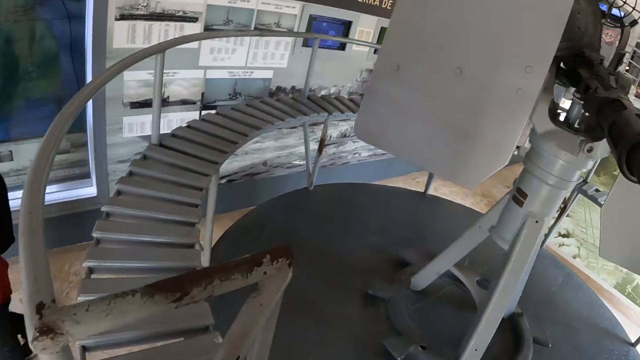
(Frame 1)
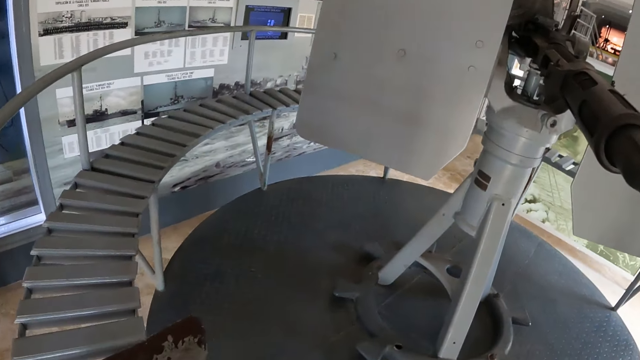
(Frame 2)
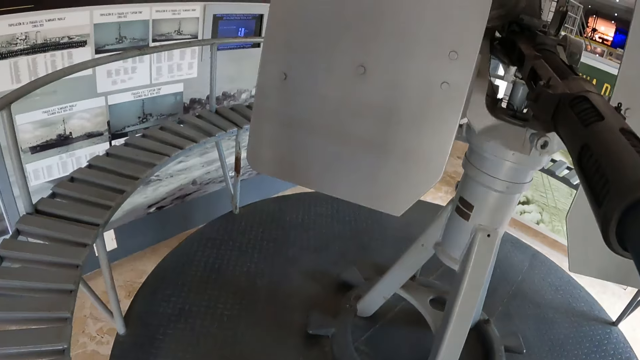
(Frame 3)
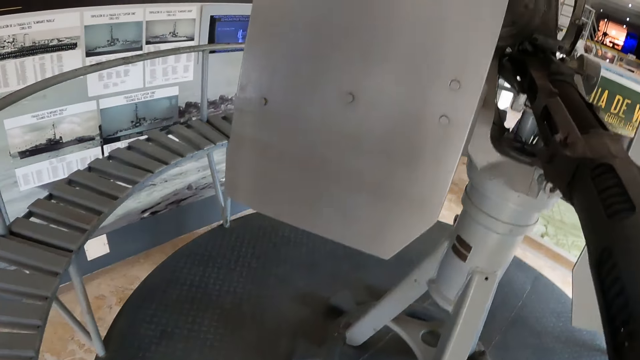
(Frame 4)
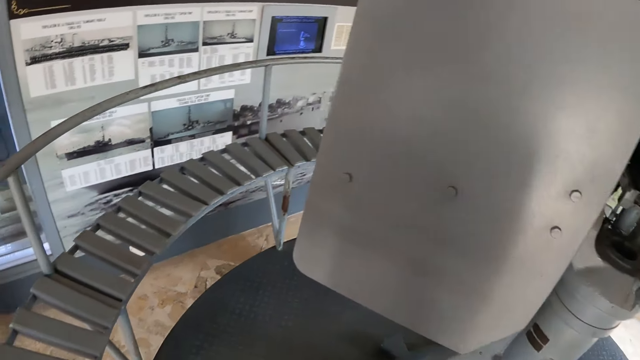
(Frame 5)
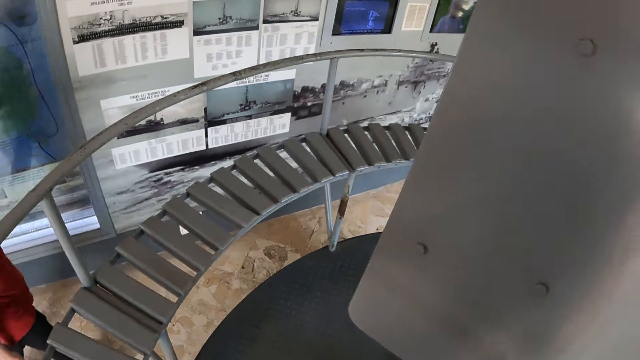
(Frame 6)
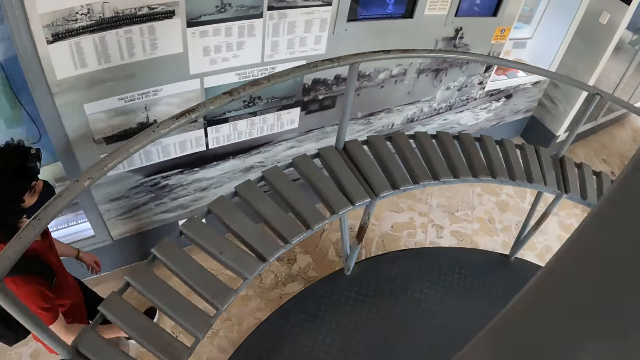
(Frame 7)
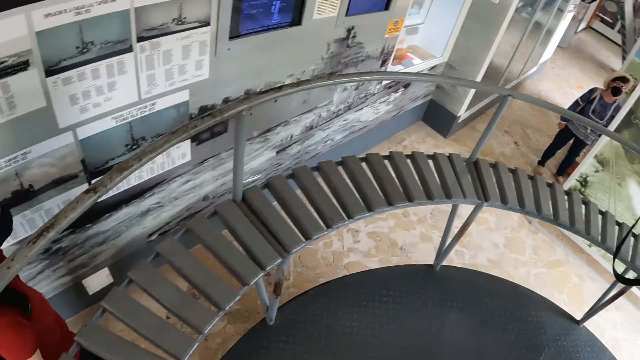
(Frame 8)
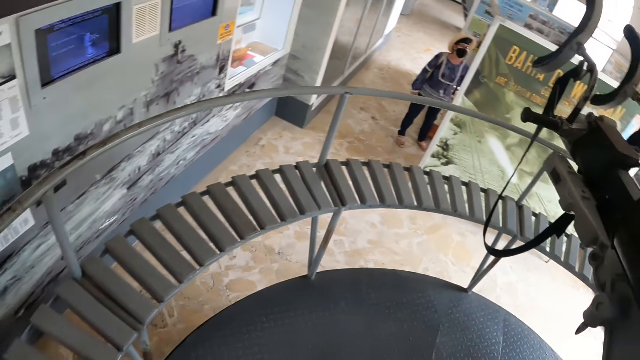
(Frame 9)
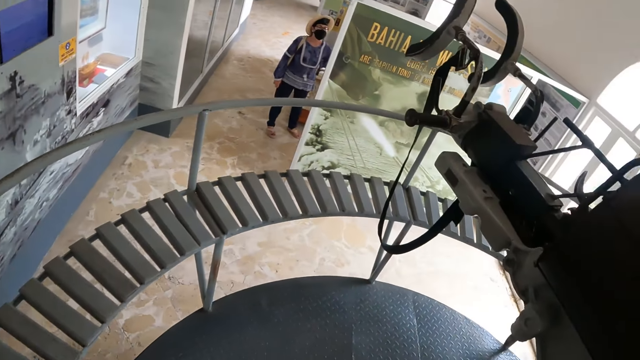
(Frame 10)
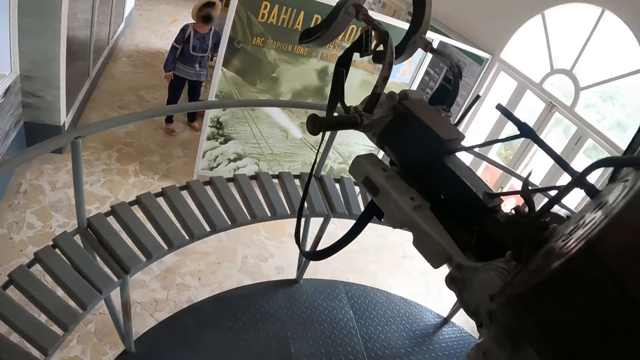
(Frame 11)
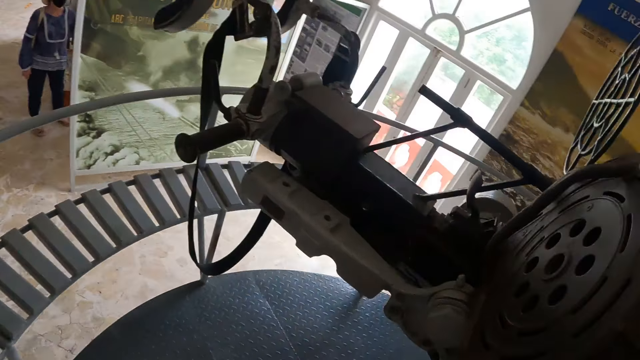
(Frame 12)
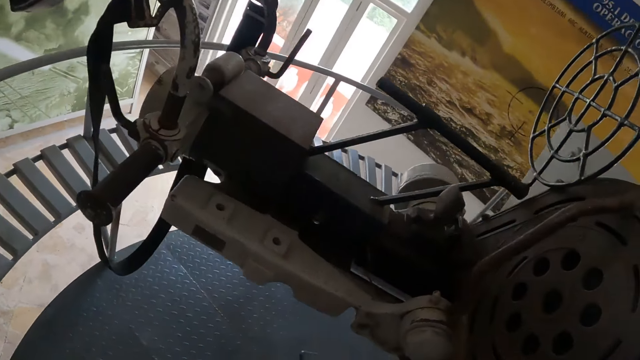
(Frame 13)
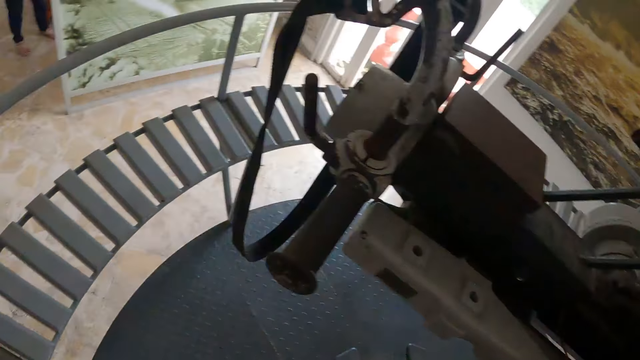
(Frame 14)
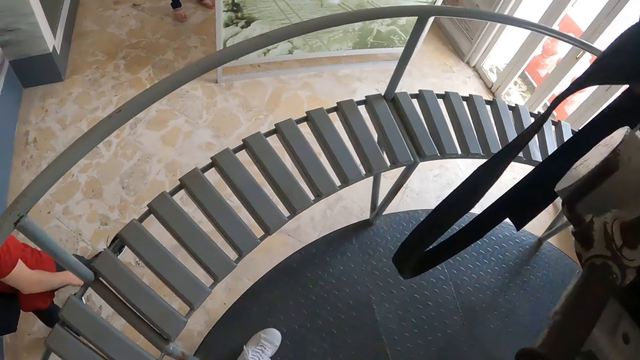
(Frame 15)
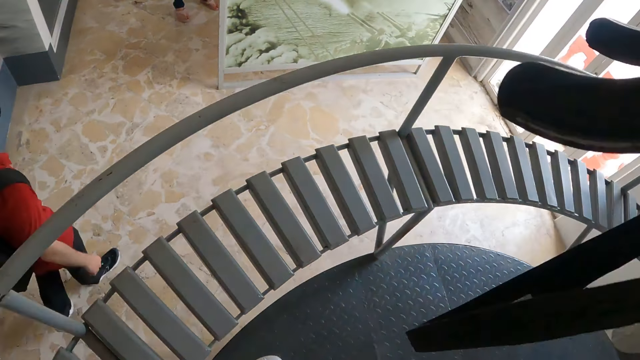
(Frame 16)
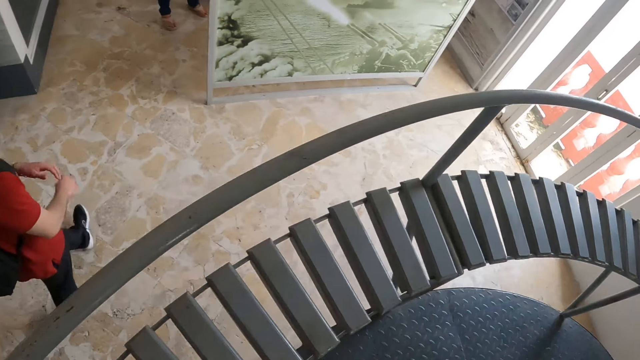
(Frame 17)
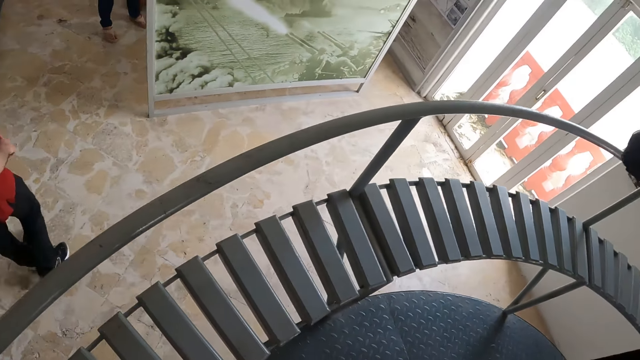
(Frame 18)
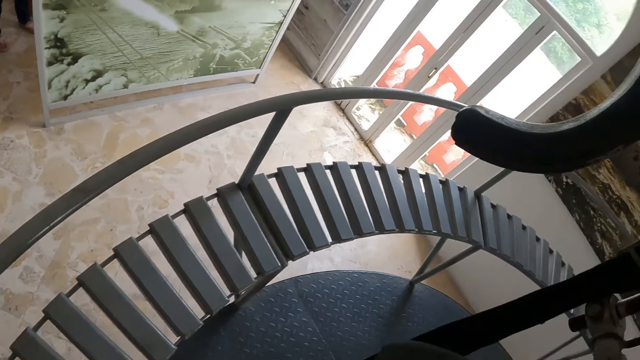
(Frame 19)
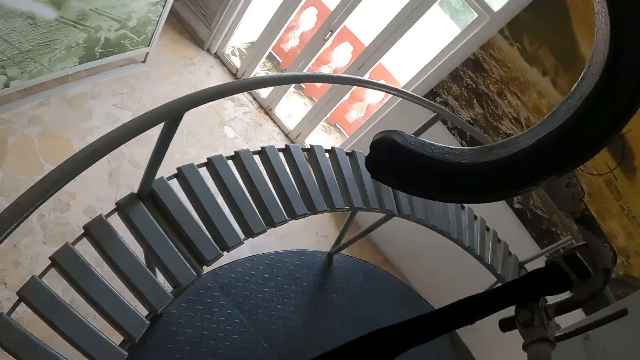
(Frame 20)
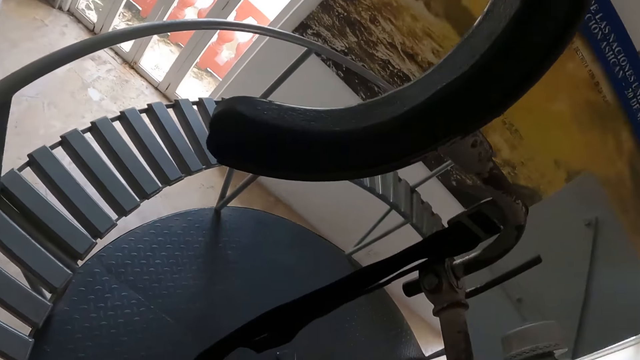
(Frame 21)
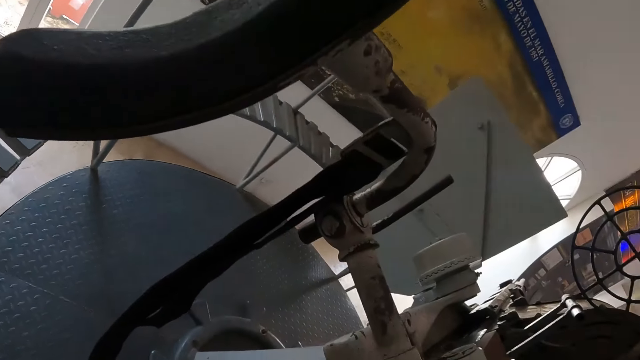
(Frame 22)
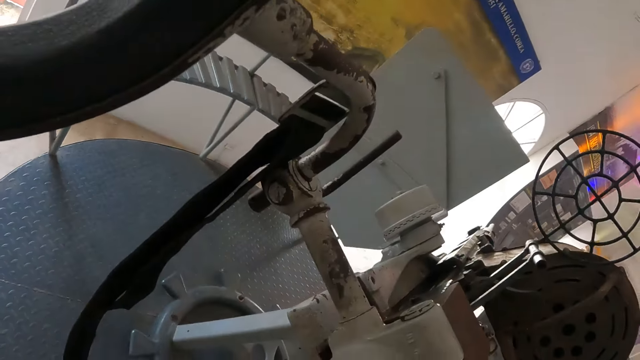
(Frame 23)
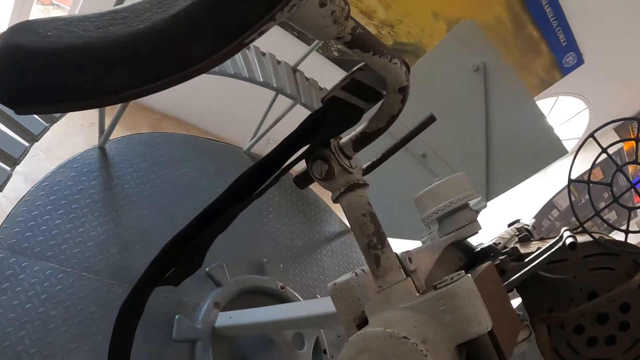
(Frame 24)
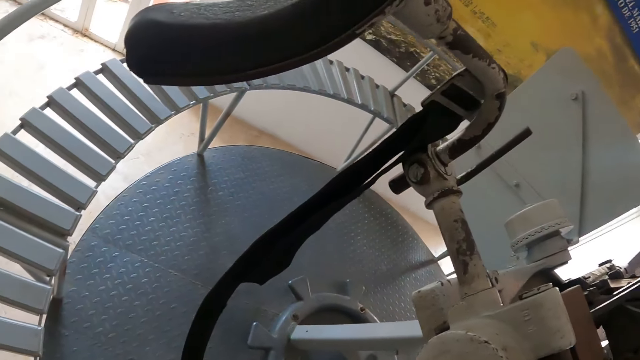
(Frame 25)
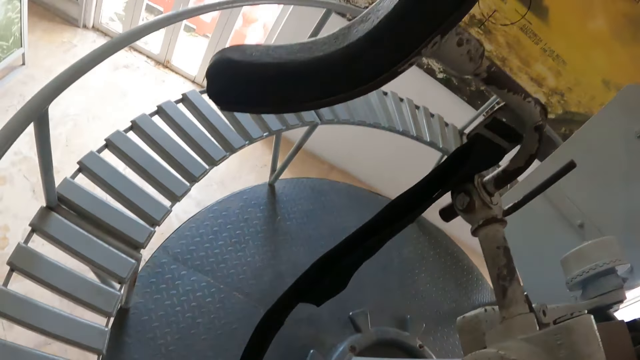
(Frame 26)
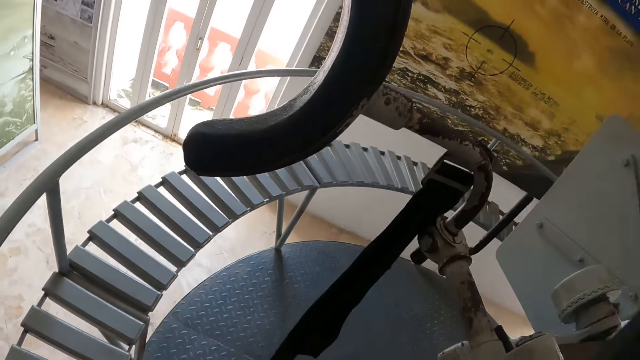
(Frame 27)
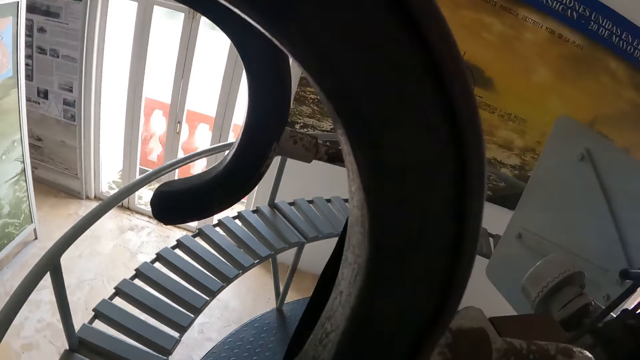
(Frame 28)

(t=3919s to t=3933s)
The camera wearer moves towards the telescope. They walk to the other side of the telescope. They look around. A man walks about the museum. The man holds his hand with his left hand. He walks about the museum again. The camera wearer stares at the telescope.

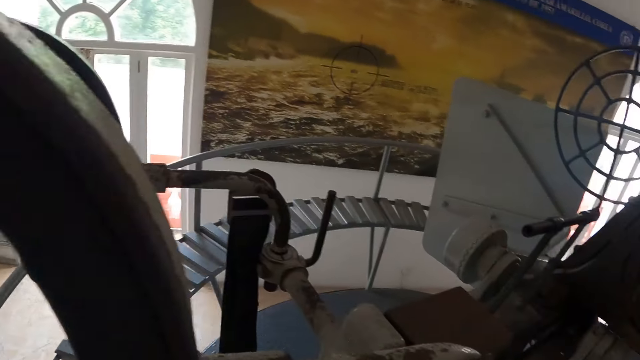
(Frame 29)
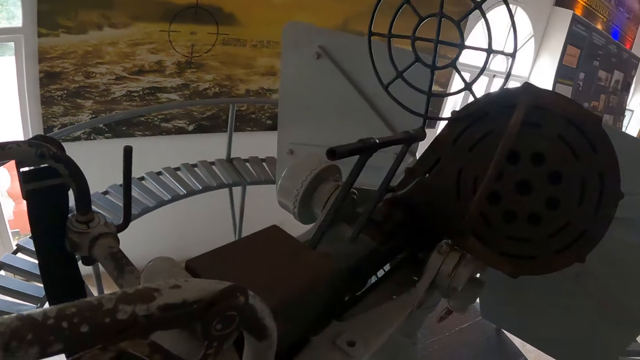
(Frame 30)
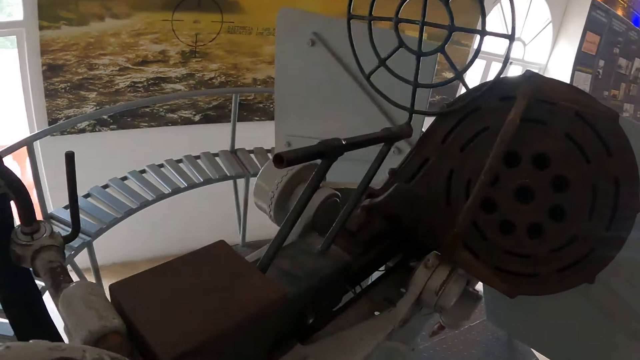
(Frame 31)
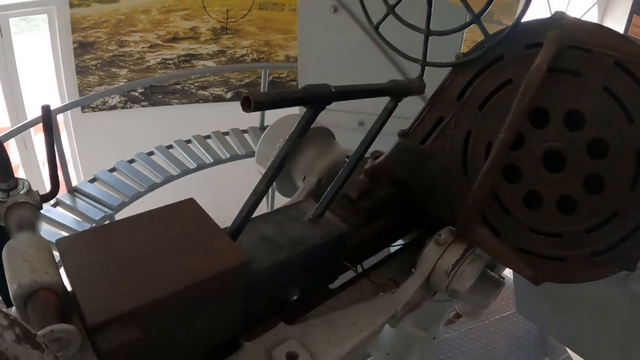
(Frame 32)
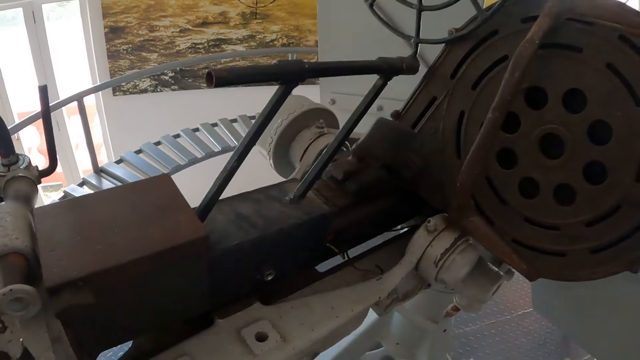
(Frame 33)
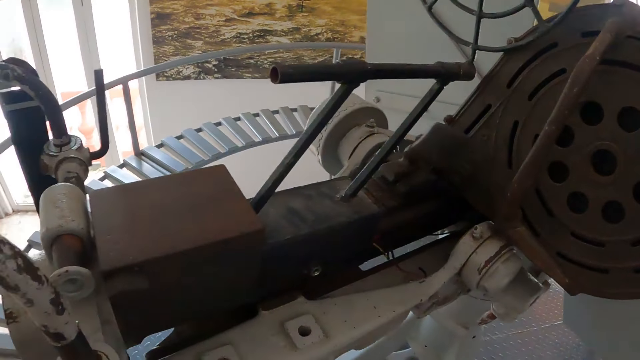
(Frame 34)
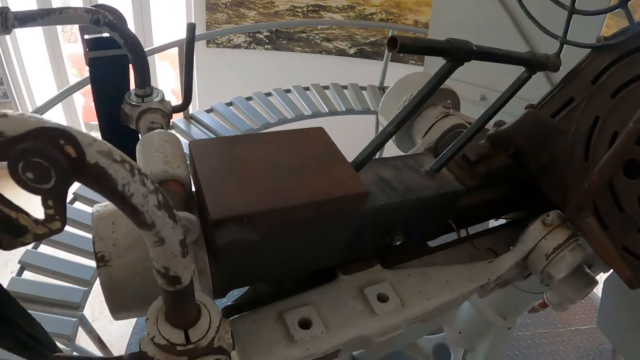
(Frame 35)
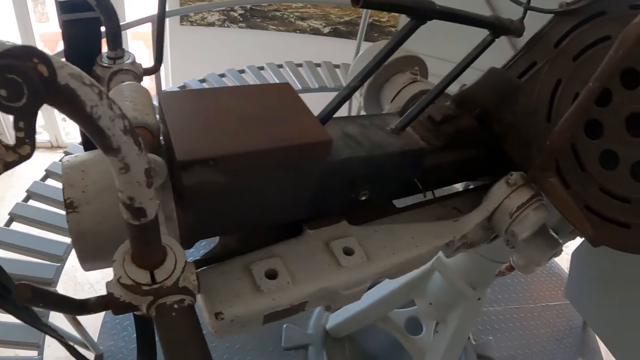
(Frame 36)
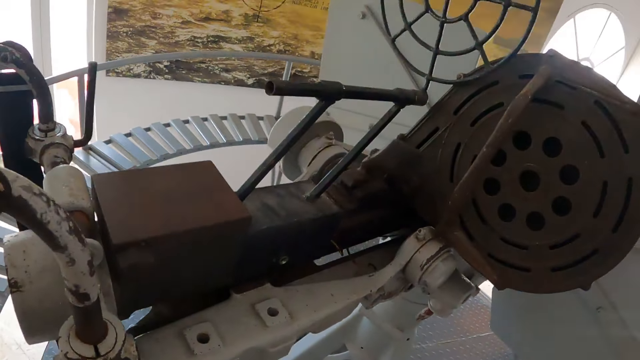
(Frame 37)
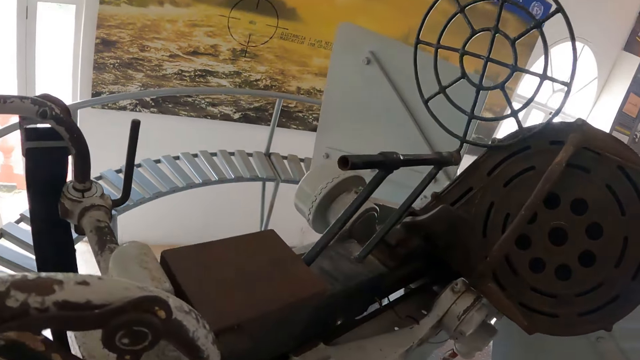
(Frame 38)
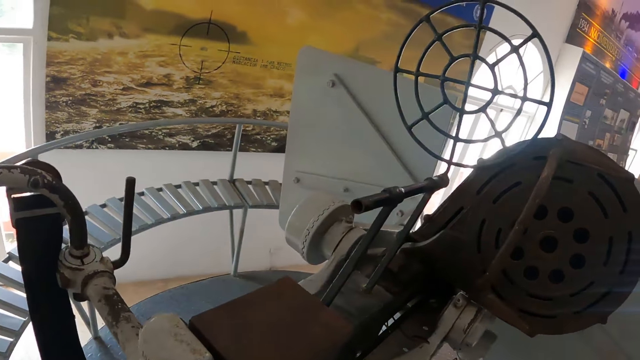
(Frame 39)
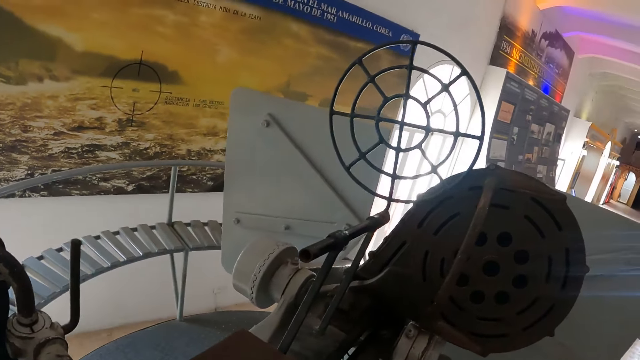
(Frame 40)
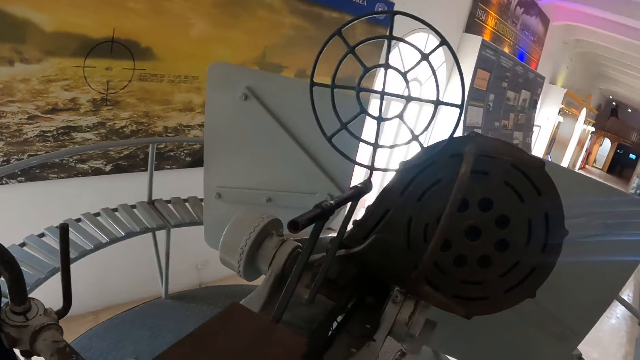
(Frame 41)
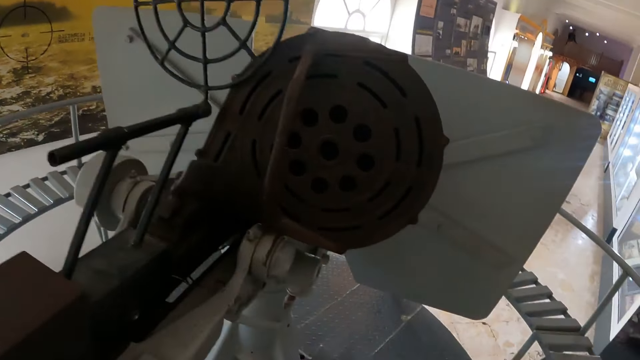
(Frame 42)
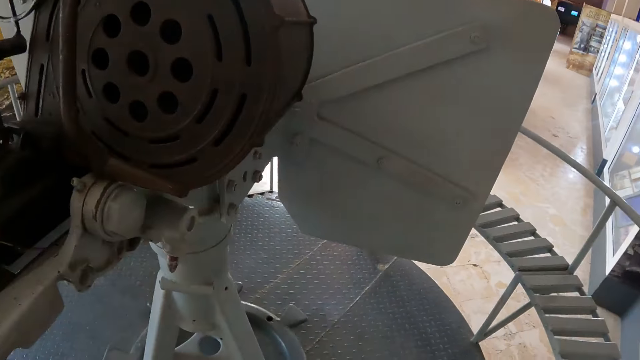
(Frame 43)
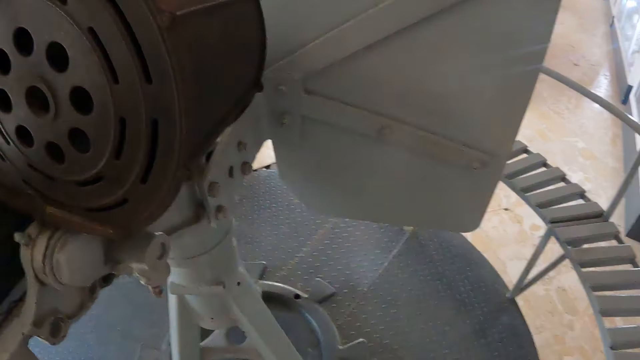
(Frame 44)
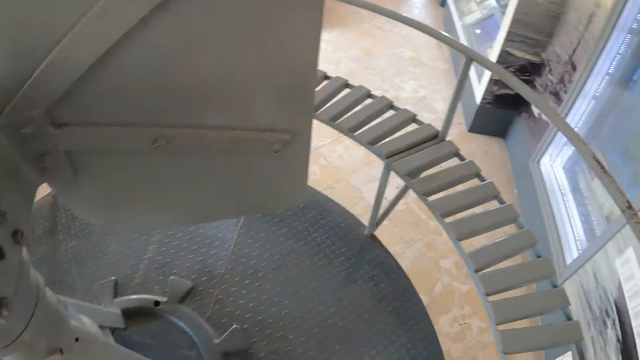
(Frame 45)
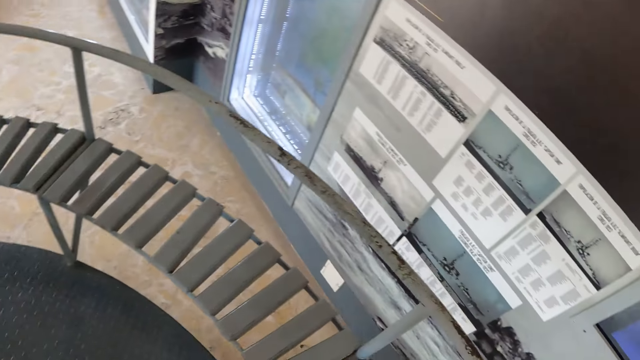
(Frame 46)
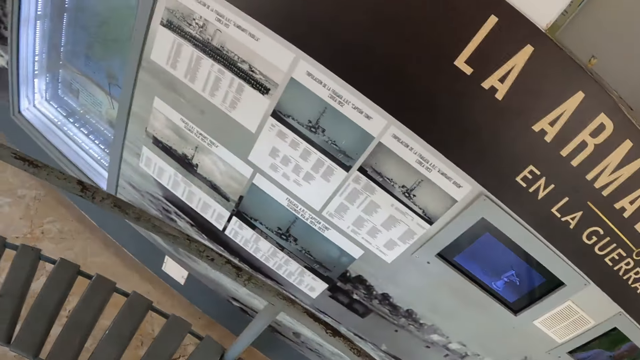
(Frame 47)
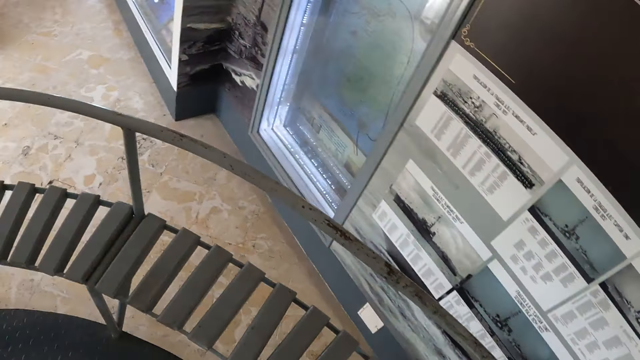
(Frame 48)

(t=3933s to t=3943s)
The camera wearer looks around.
